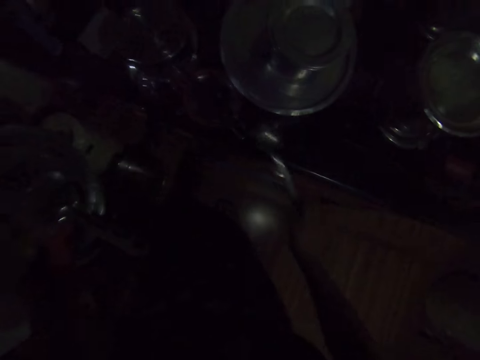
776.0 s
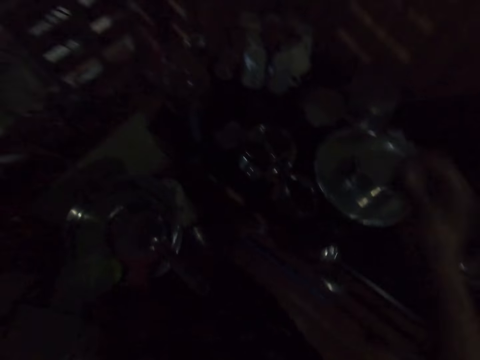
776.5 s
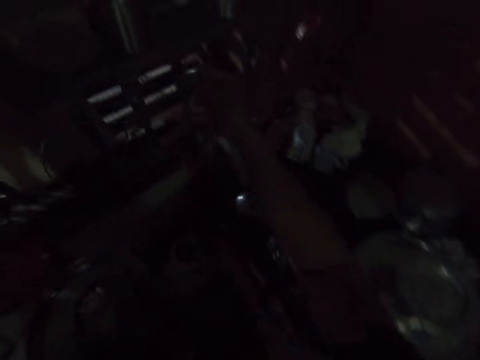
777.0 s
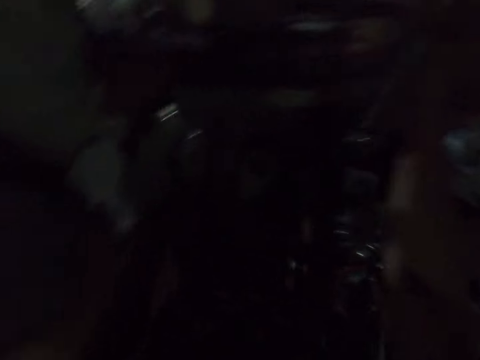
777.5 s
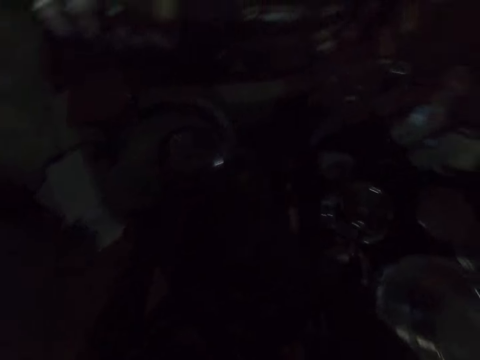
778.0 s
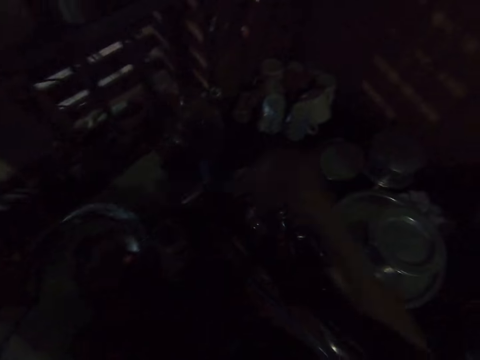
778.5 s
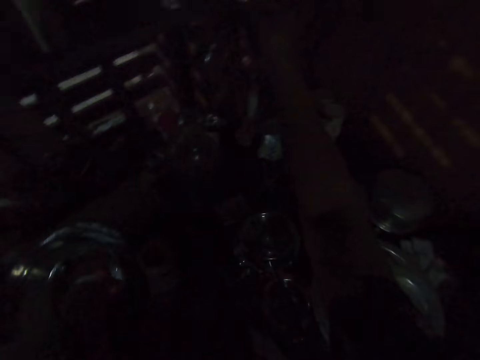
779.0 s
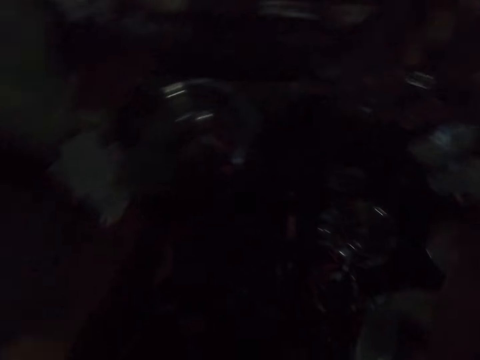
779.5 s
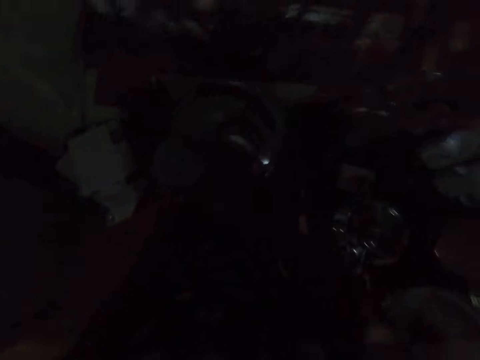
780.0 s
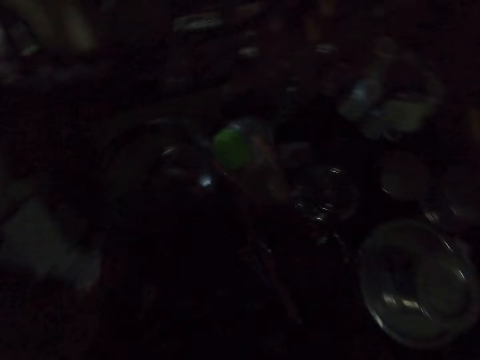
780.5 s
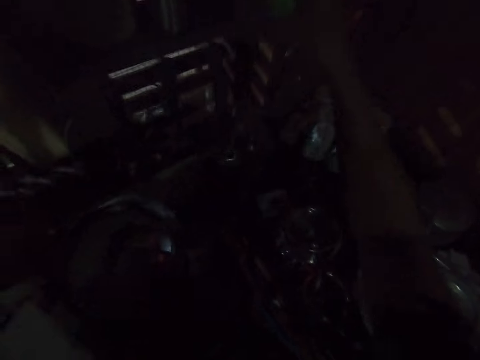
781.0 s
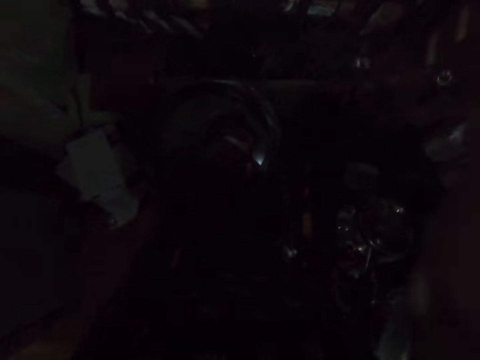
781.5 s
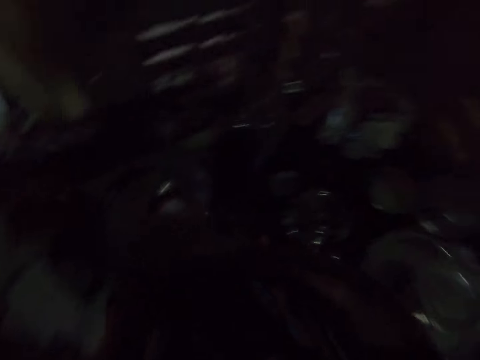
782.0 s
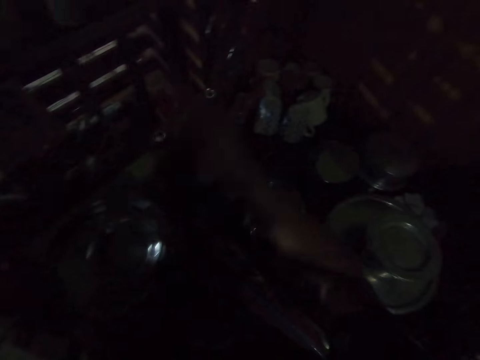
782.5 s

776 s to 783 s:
The camera wearer arranges the utensils on the shelf.

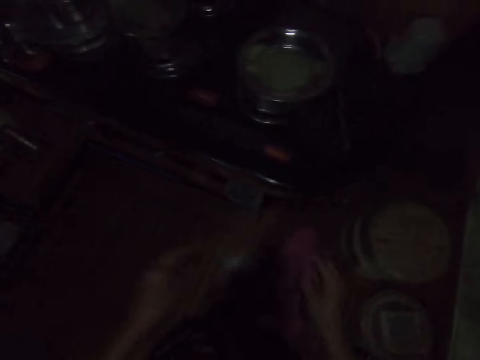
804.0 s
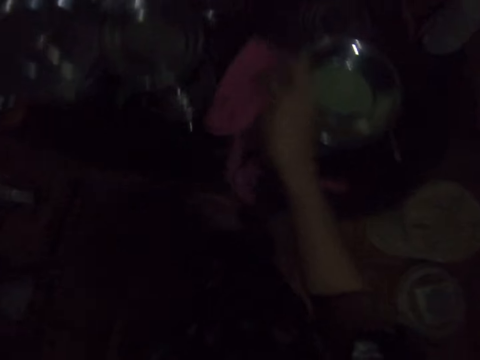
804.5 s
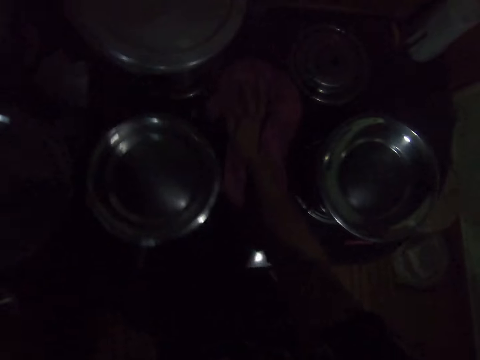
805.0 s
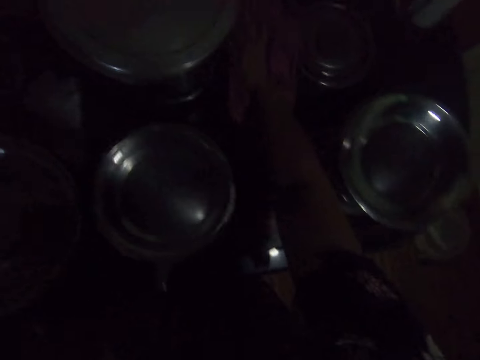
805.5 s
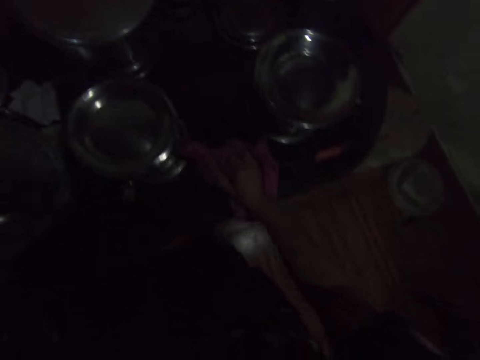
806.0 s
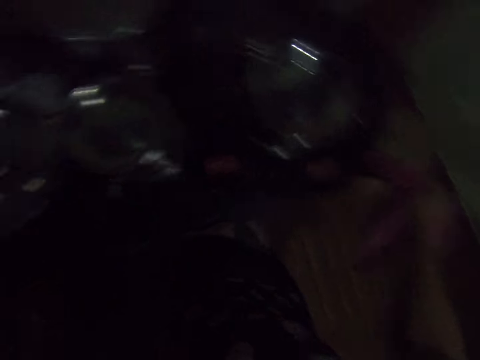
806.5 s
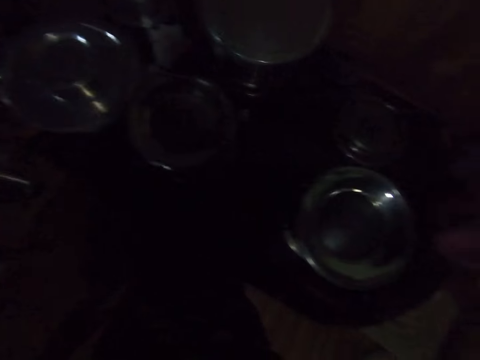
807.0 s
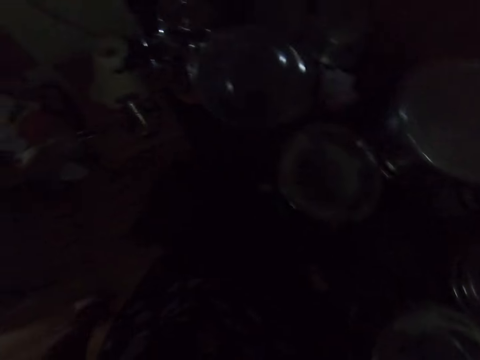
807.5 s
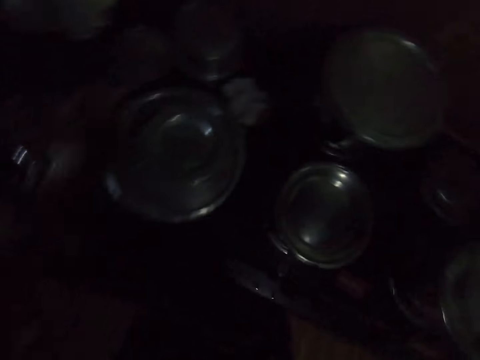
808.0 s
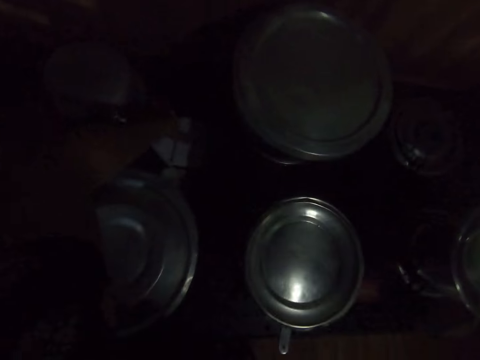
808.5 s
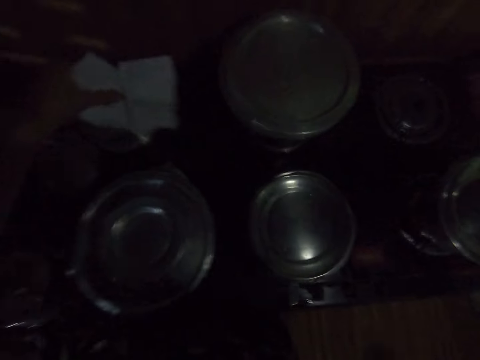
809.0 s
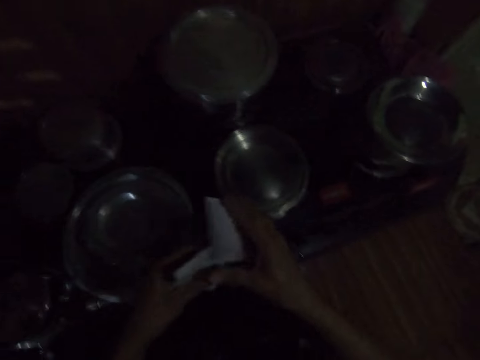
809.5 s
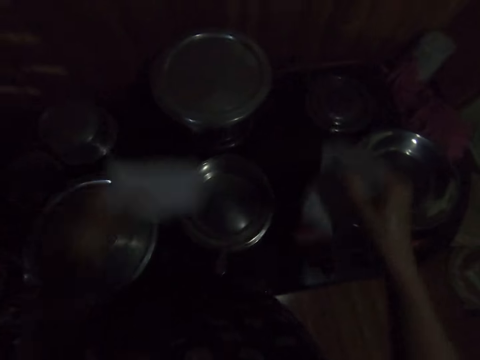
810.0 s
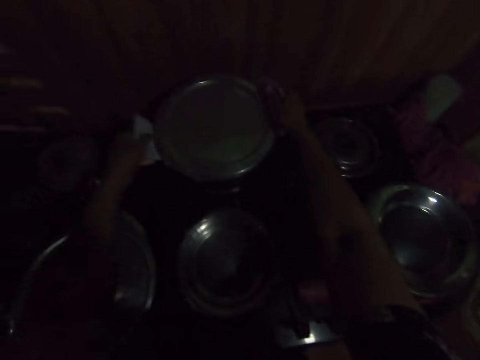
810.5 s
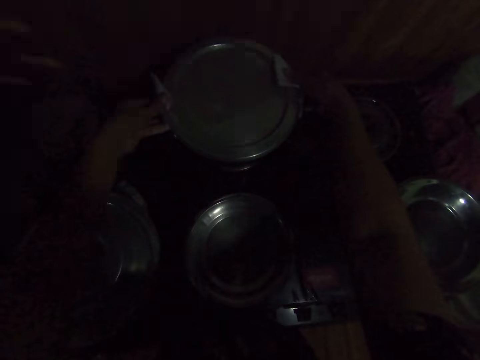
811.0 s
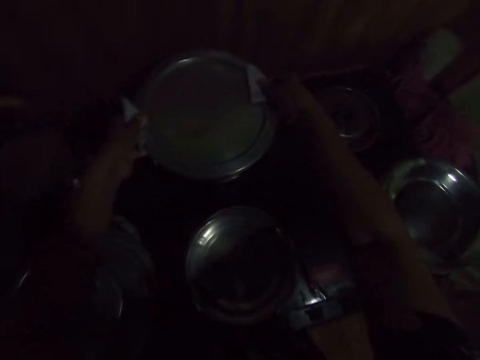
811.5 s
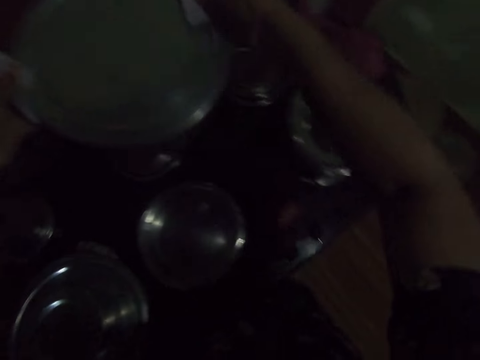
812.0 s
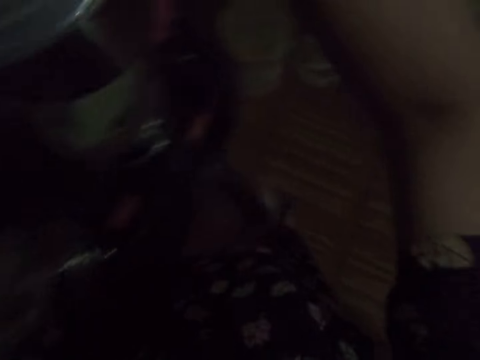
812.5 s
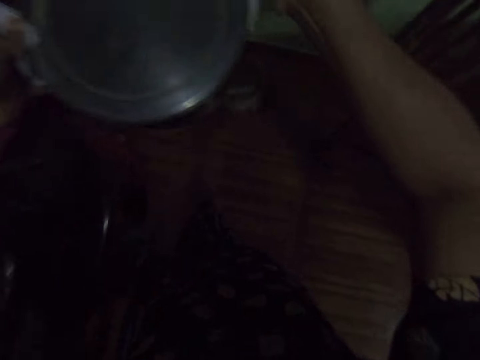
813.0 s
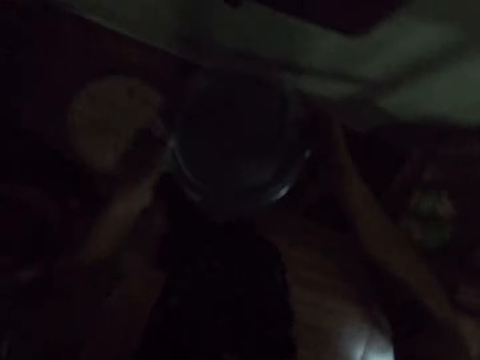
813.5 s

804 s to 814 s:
The camera wearer picks up a cloth from the can. They wipe the cooker. They place the cloth on a table. They pick up the pot holder from the table. They carry the cooking pot. They pick up stainless steel from the stove.

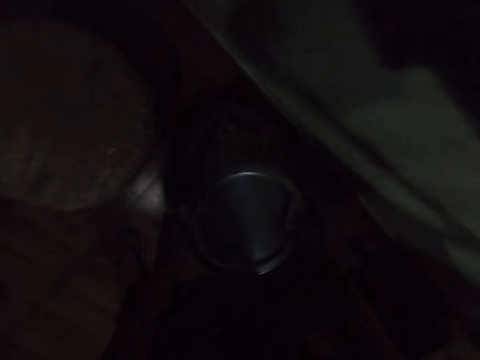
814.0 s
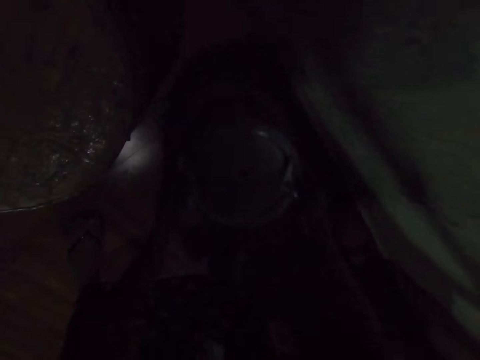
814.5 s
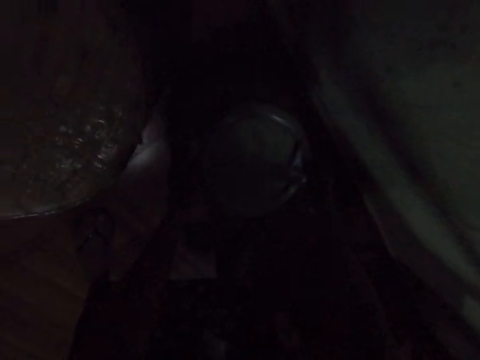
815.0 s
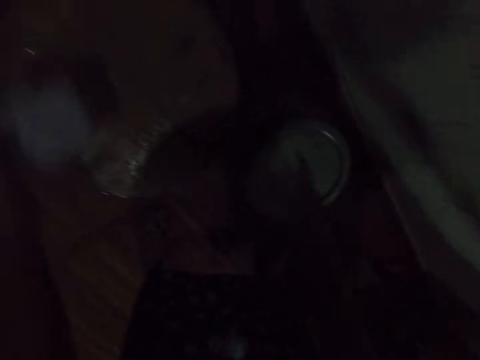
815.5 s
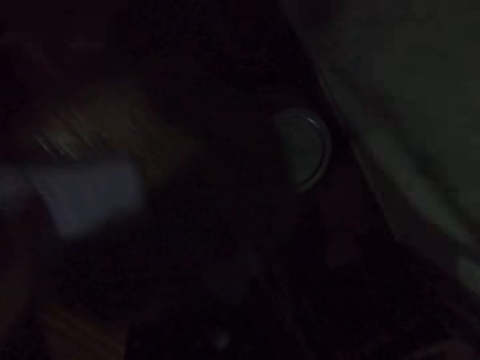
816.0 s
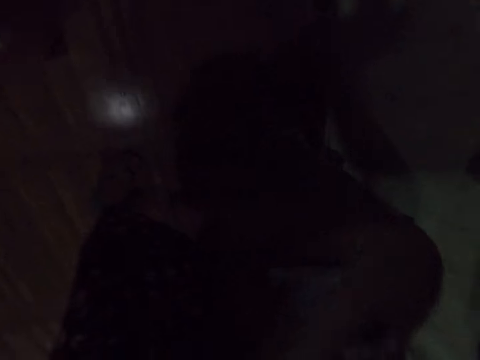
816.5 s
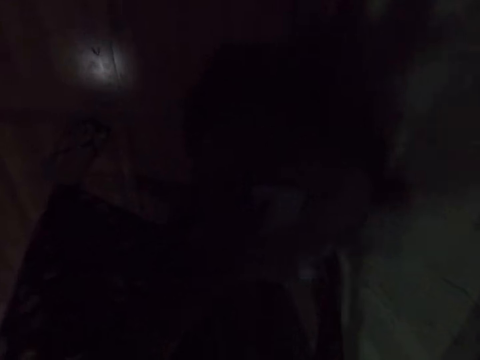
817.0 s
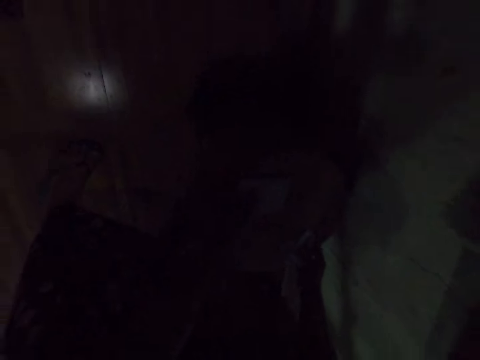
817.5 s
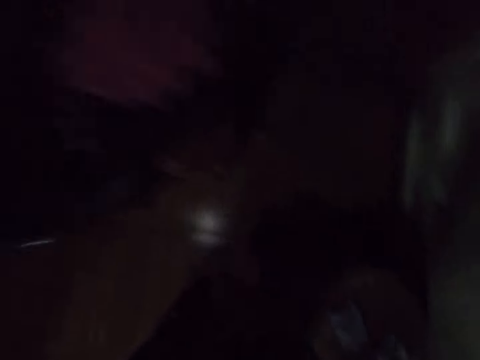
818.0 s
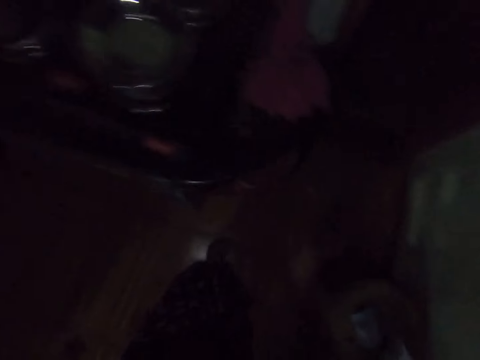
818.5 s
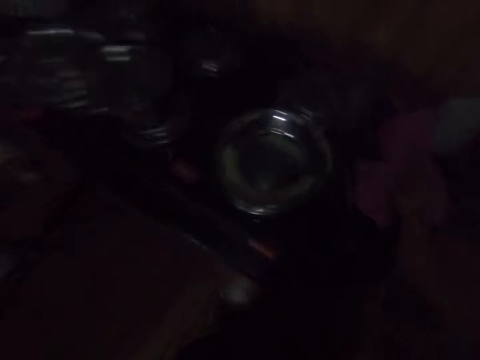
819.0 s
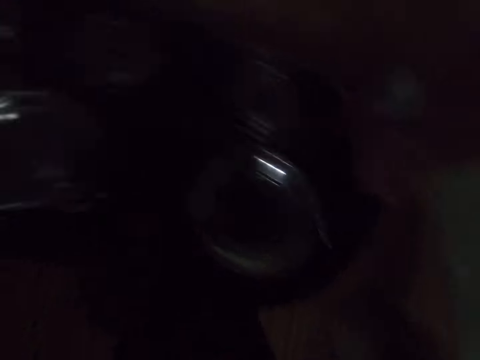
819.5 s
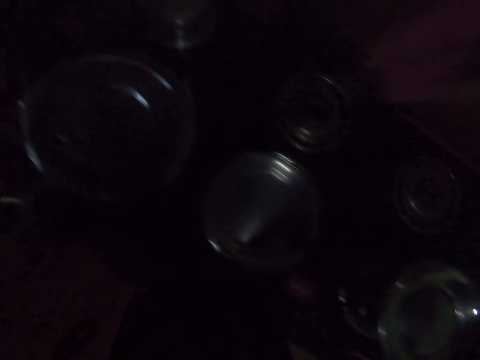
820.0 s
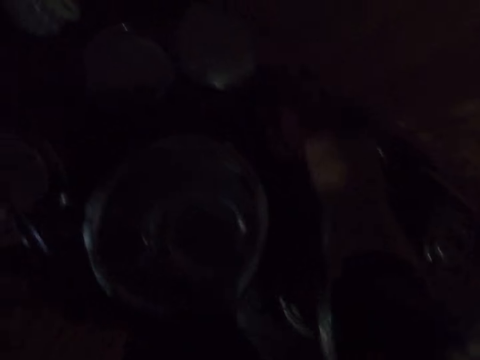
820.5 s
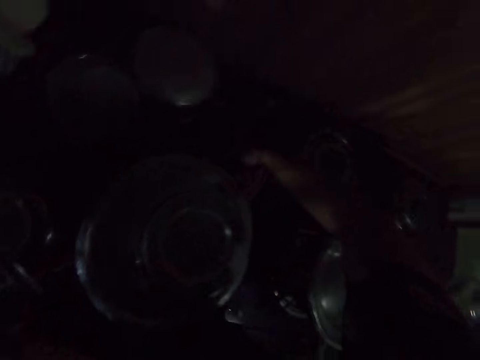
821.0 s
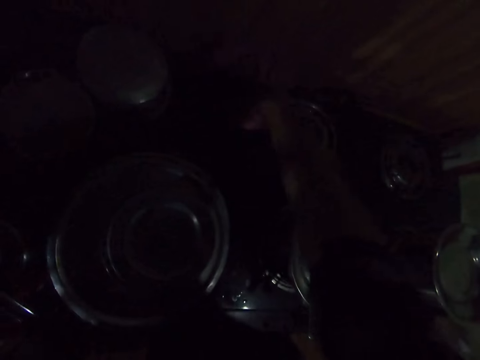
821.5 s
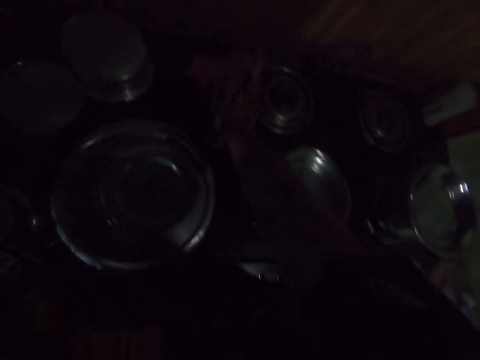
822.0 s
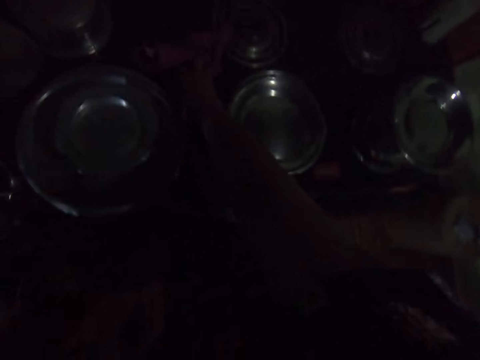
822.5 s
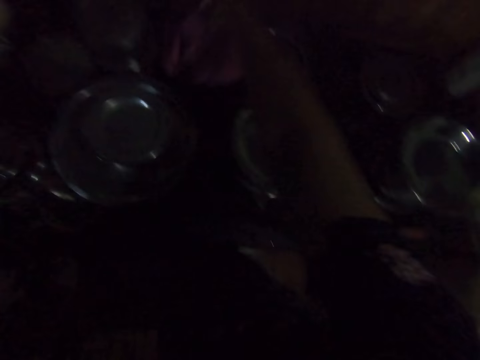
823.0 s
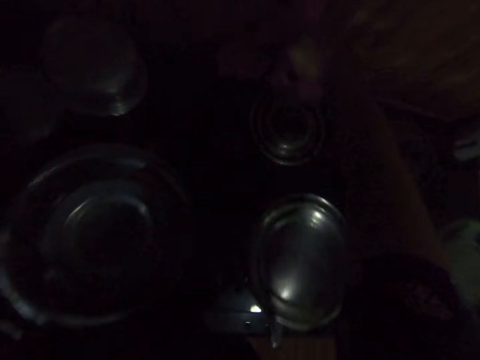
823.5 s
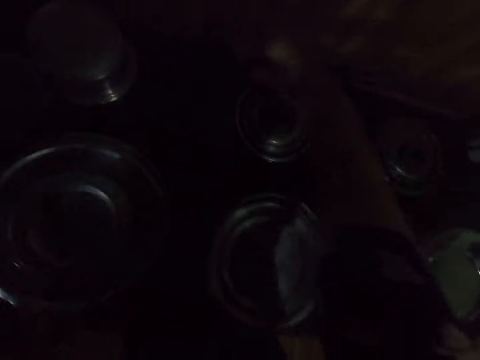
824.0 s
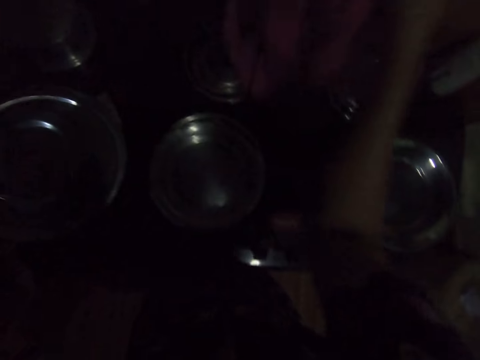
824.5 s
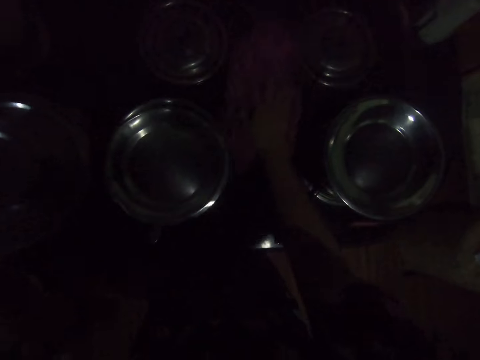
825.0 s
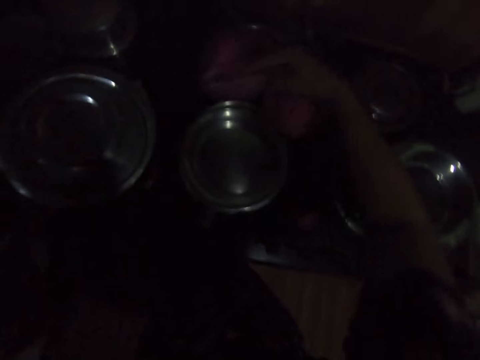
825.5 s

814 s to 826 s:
The camera wearer places the stainless steel on the floor. They place the cooking pot on a tool. They place the tool on top of the cooking pot. They pick a can from the floor. They place the can on the floor. They pick the cloth from the table. They wipe the cooker. They wipe the table.
